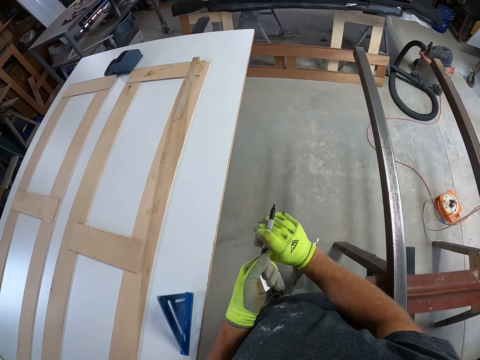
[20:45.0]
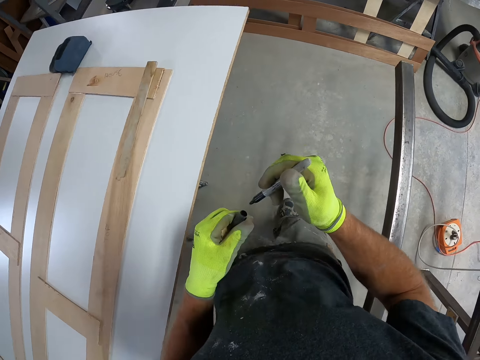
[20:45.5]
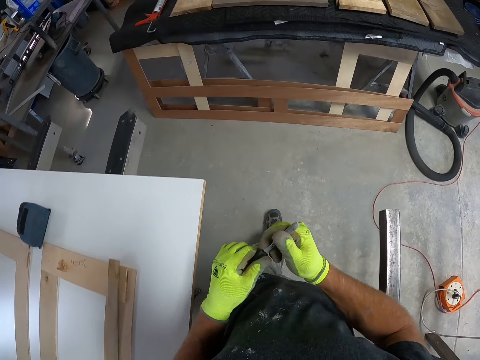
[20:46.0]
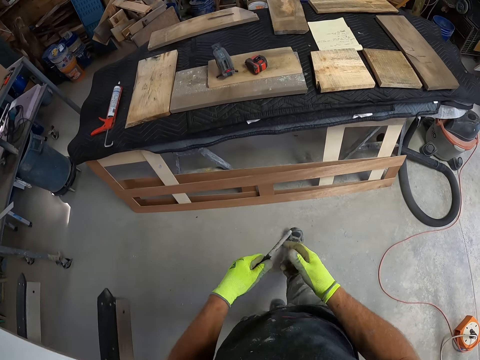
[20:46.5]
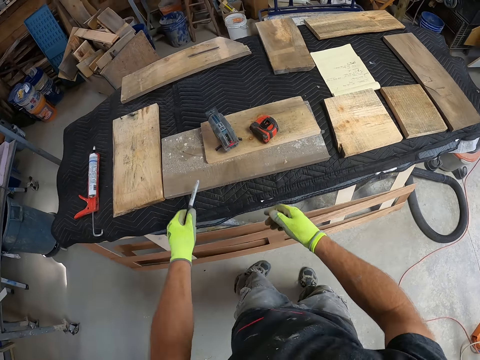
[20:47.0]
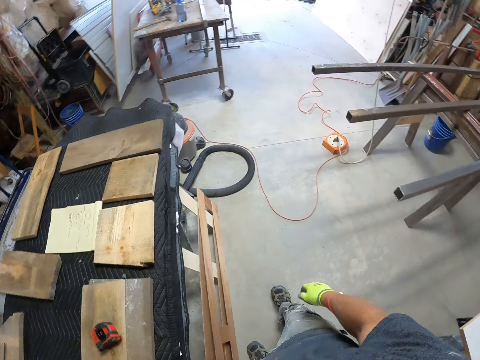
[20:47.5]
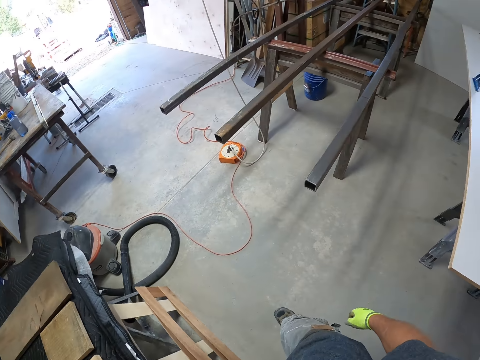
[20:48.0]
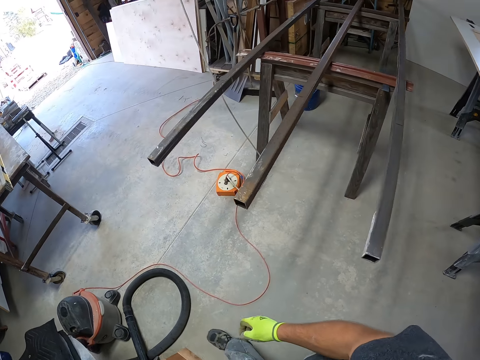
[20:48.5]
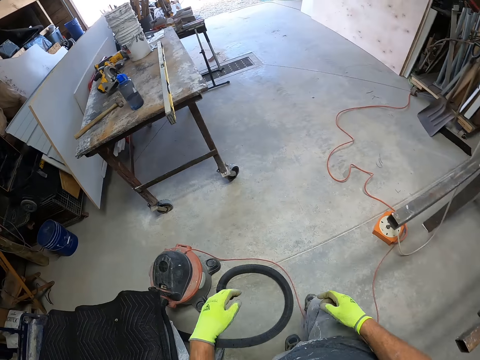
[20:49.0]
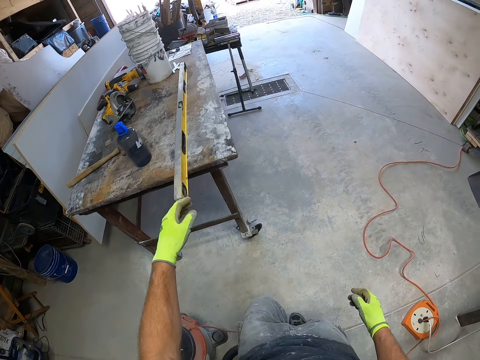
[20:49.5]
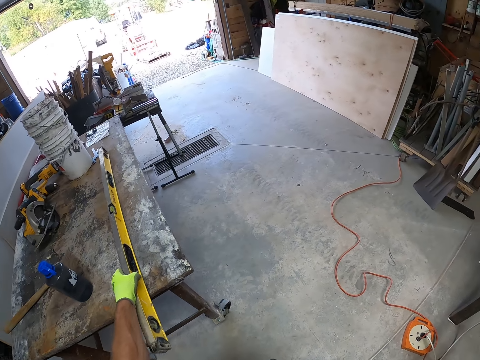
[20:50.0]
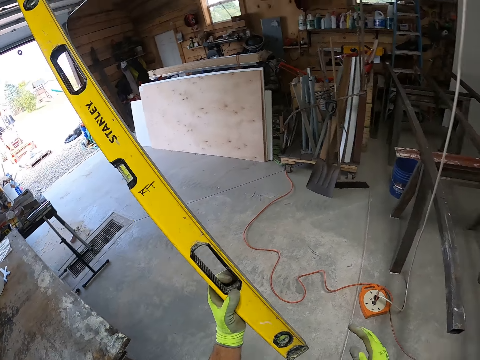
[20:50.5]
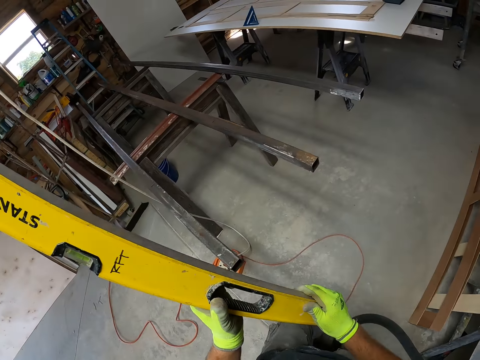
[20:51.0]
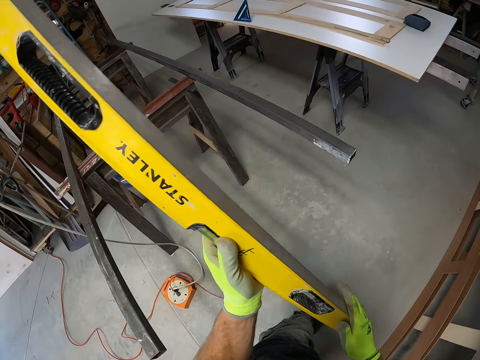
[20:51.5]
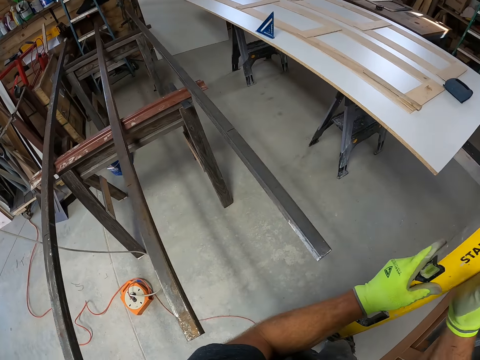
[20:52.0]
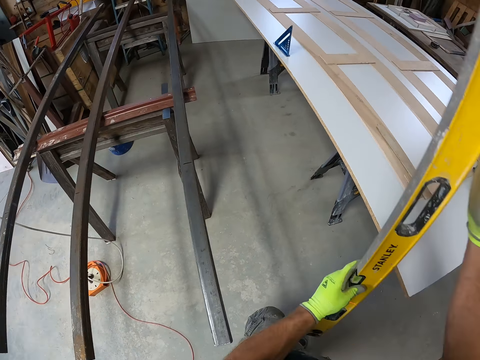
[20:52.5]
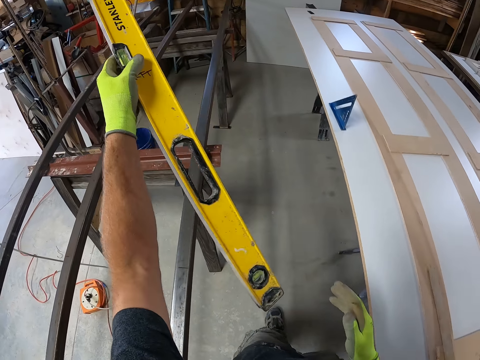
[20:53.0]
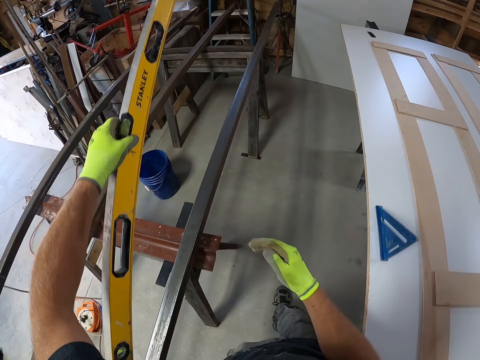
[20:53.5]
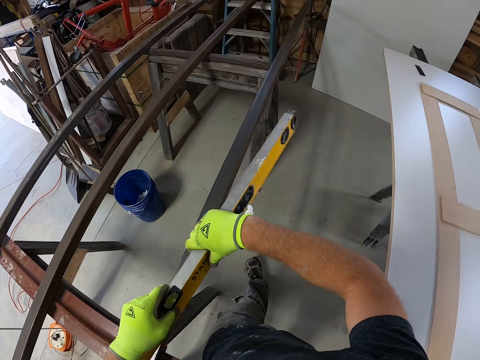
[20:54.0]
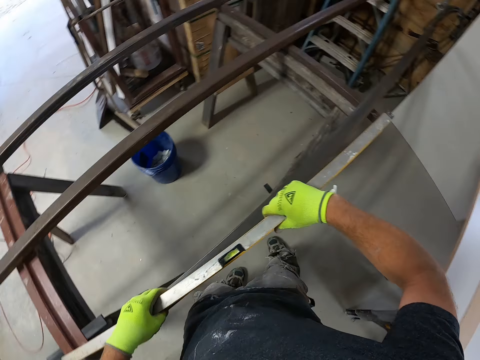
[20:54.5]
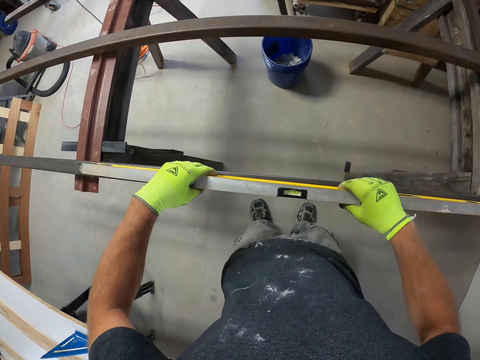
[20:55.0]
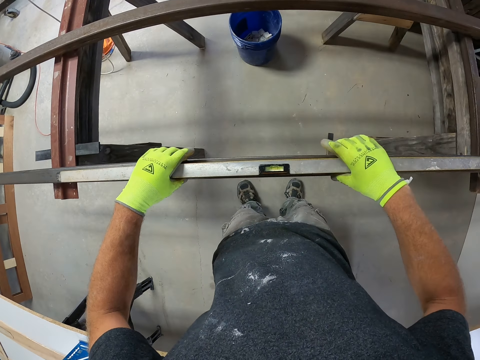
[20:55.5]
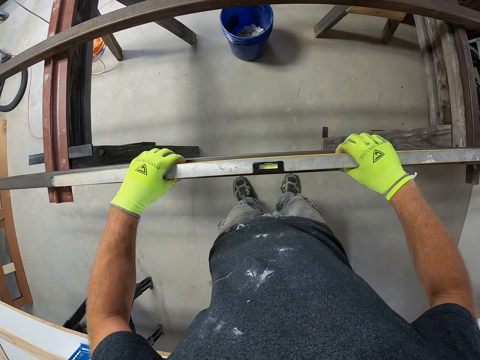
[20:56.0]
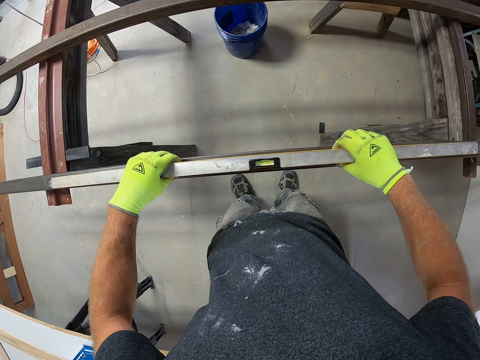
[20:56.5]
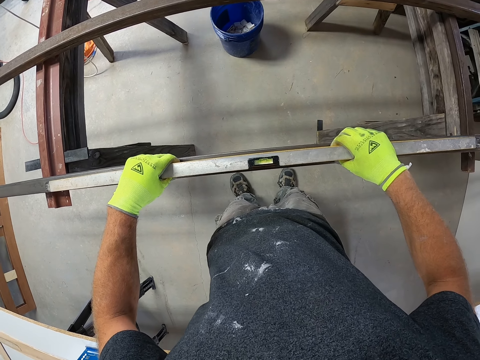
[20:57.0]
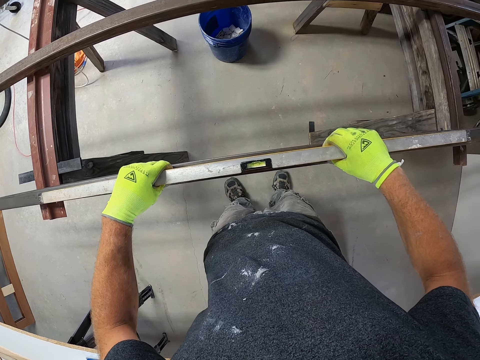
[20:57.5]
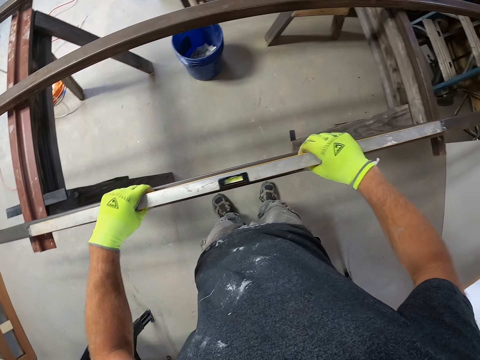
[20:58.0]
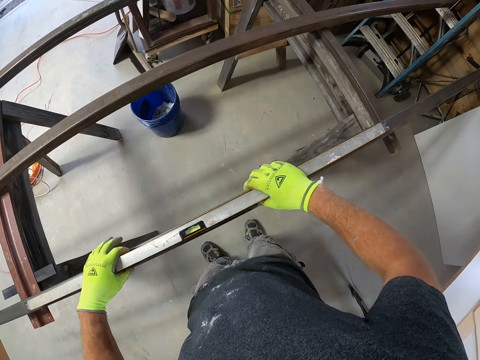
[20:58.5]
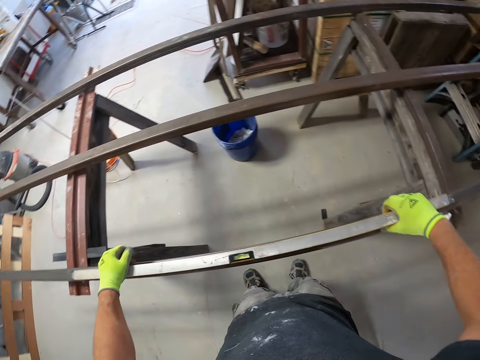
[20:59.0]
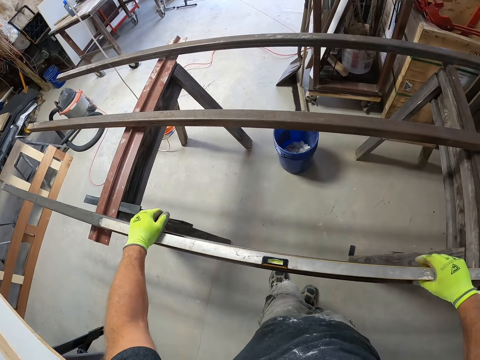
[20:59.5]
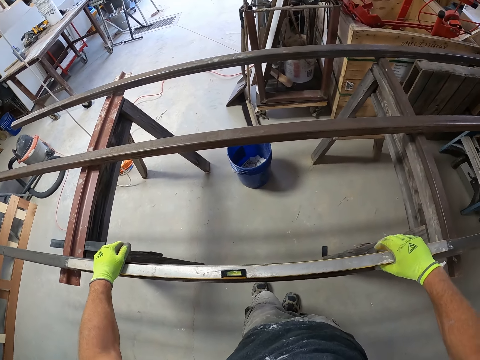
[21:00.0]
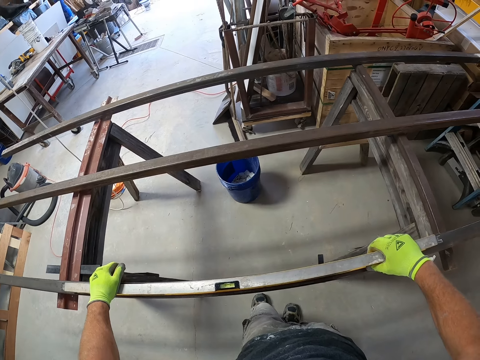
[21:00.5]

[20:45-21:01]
The camera wearer puts the wood and the marker pen on the table. They walk around the construction site. They pick up a measuring tool, the level tool, from the table. They measure the iron with the measuring tool.

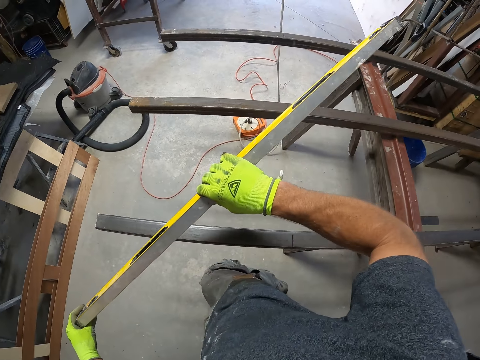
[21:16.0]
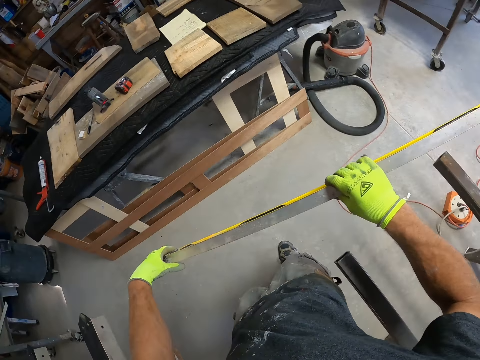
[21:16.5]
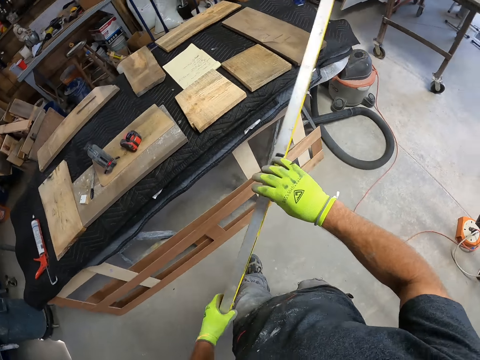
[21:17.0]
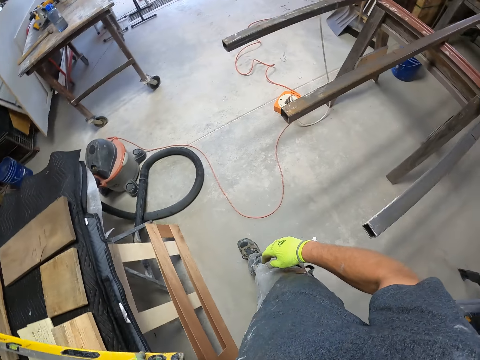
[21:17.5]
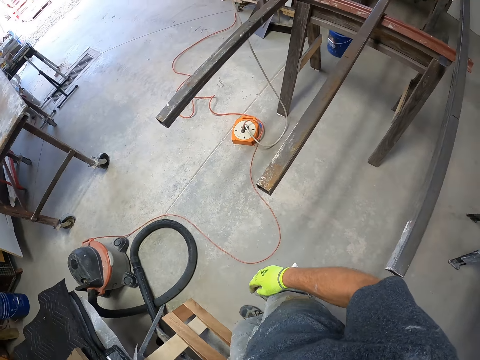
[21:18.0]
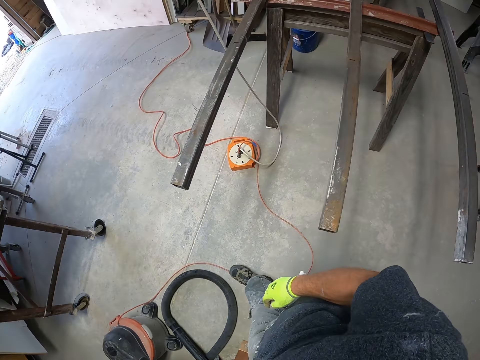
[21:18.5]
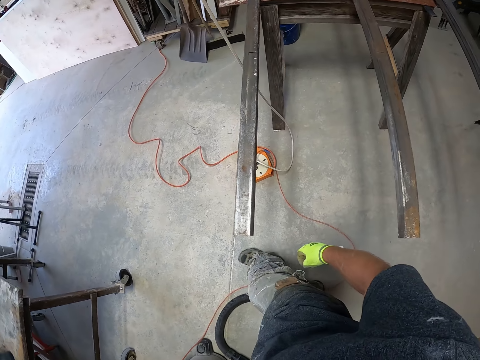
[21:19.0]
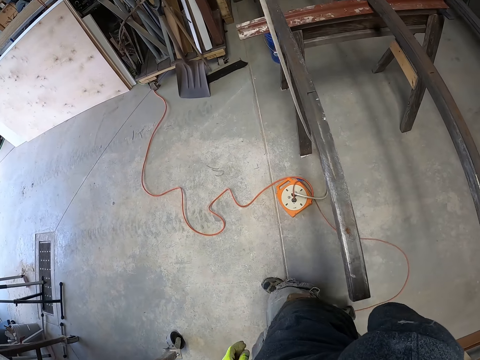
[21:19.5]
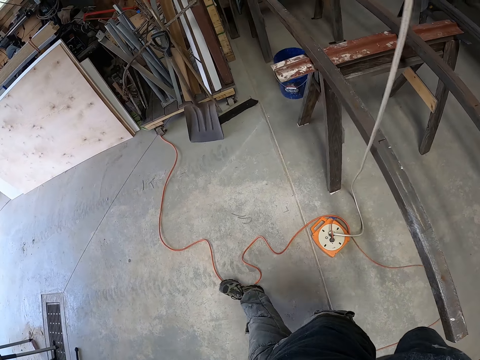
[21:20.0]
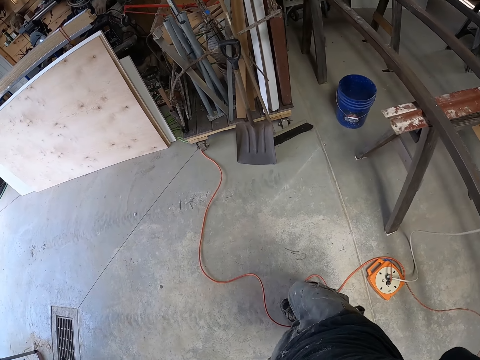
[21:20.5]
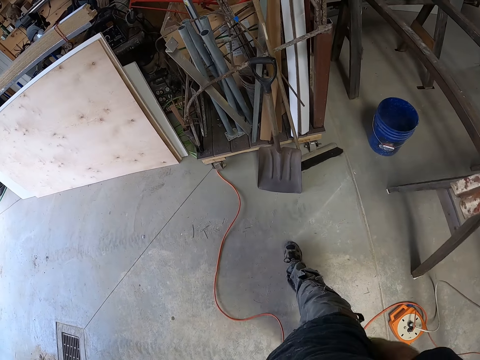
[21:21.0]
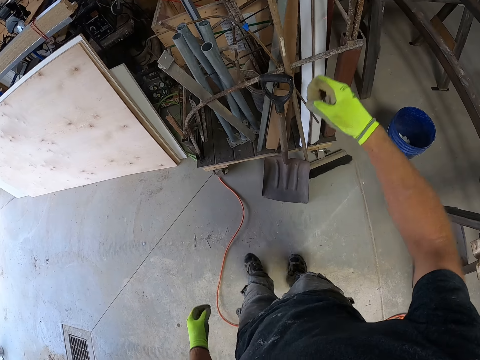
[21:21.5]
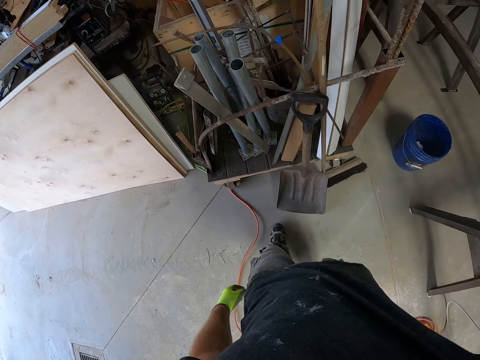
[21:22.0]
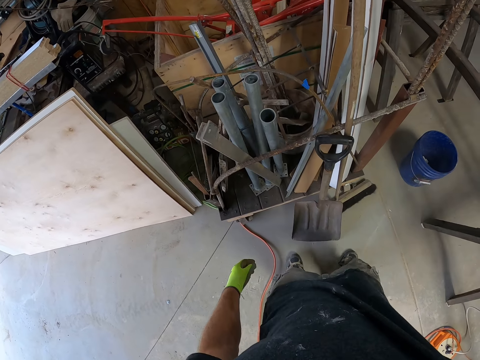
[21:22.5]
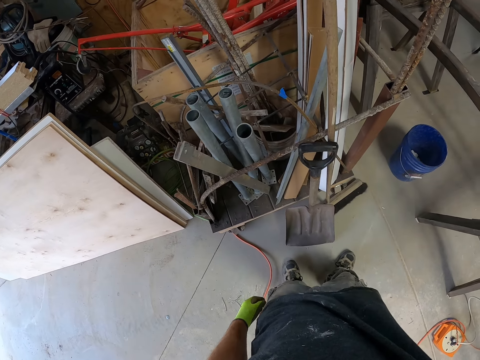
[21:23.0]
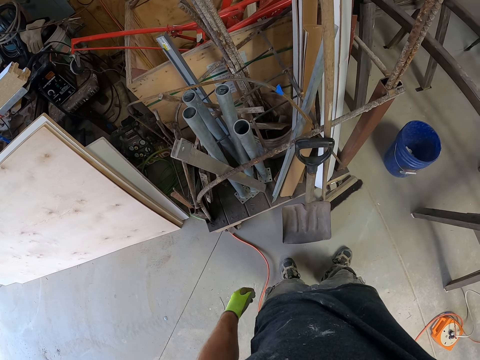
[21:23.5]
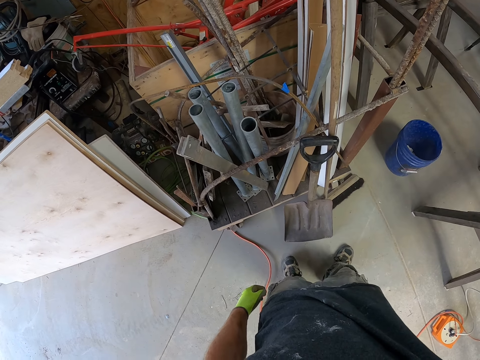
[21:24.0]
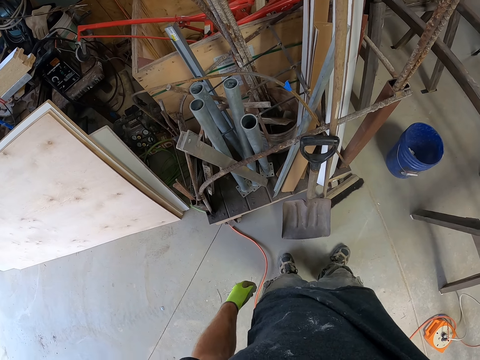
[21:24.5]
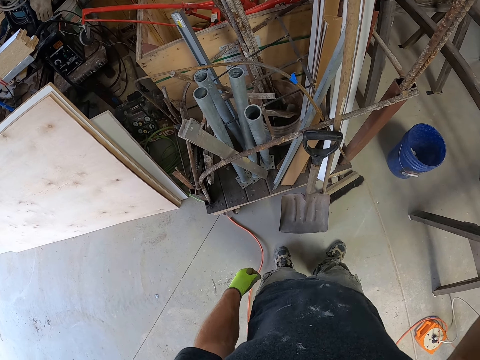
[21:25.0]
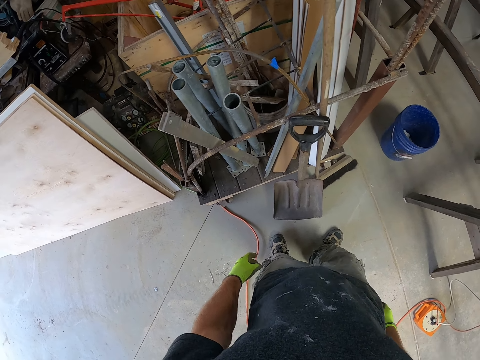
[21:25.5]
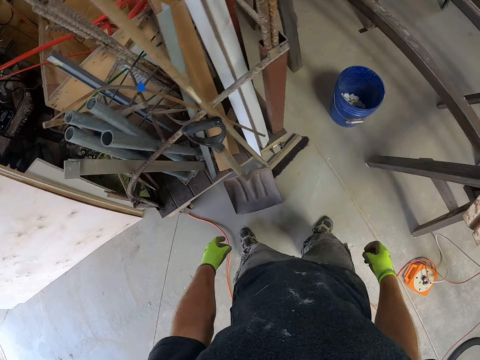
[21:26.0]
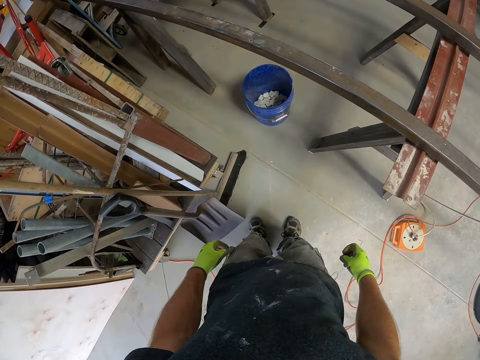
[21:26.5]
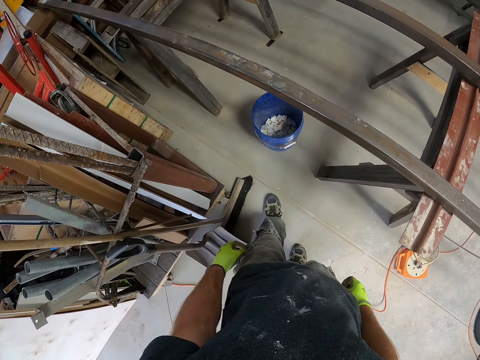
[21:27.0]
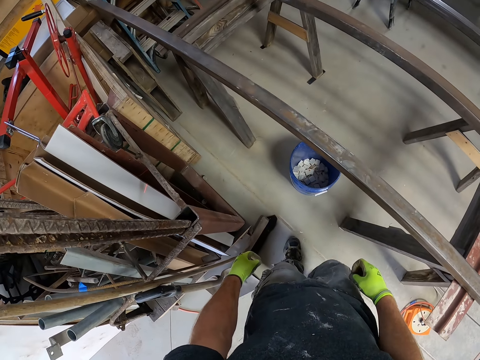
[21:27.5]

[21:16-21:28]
The camera wearer puts the level tool on the table. They fix the camera.
